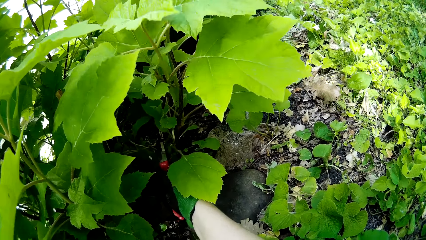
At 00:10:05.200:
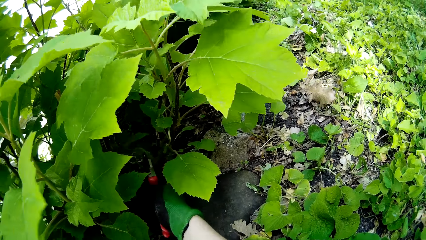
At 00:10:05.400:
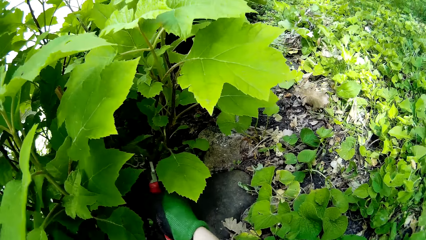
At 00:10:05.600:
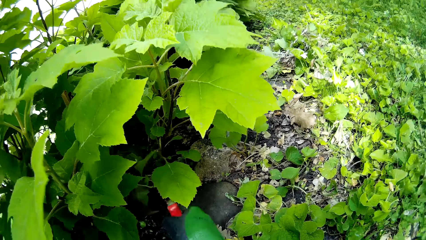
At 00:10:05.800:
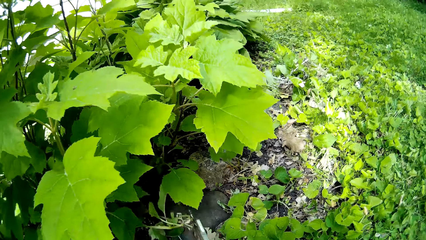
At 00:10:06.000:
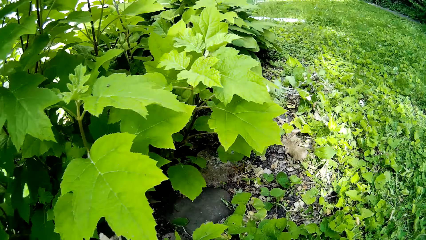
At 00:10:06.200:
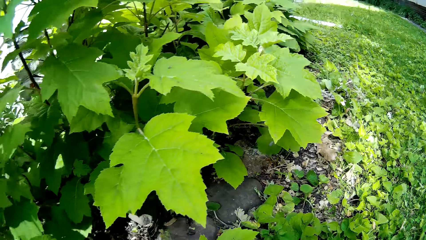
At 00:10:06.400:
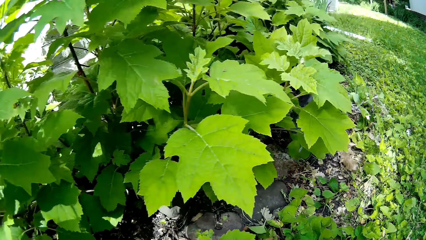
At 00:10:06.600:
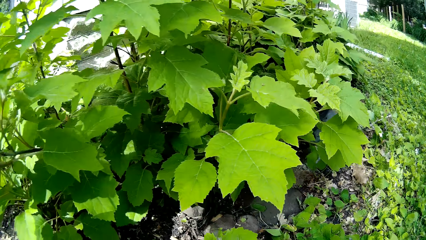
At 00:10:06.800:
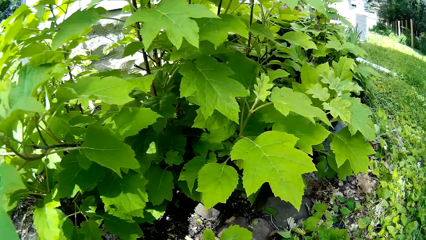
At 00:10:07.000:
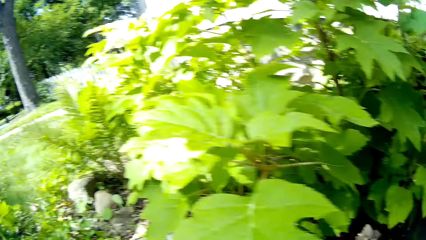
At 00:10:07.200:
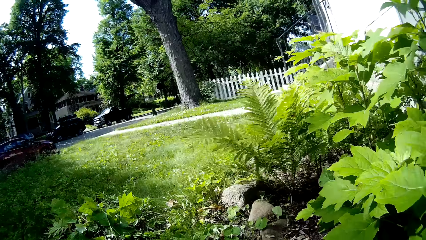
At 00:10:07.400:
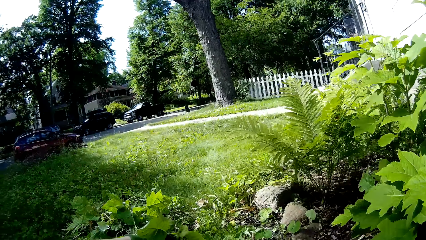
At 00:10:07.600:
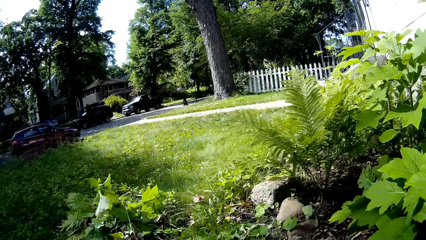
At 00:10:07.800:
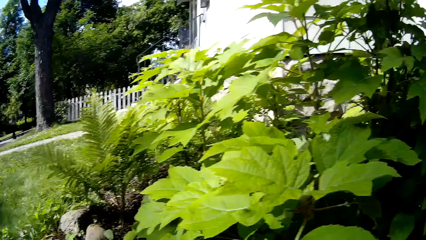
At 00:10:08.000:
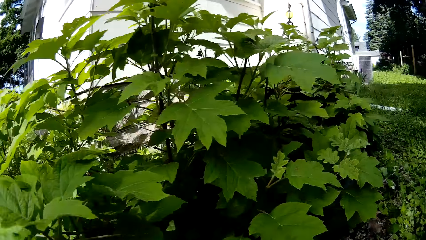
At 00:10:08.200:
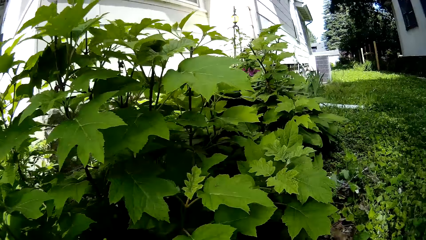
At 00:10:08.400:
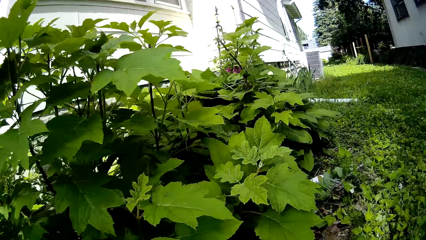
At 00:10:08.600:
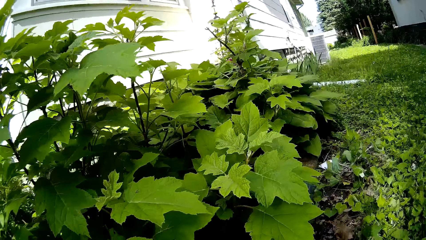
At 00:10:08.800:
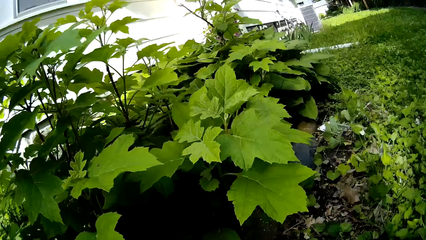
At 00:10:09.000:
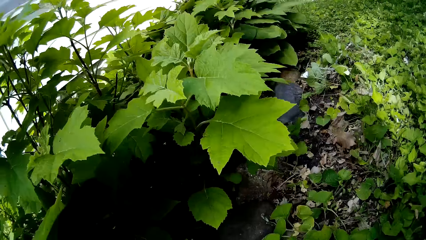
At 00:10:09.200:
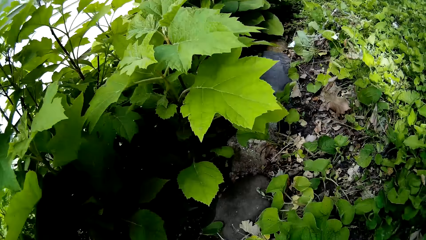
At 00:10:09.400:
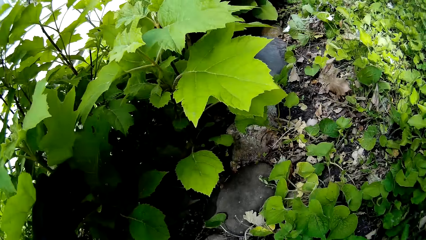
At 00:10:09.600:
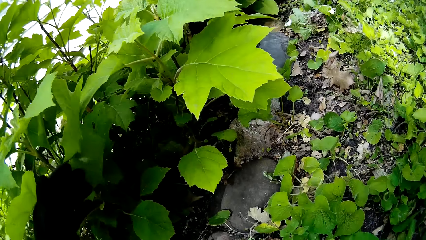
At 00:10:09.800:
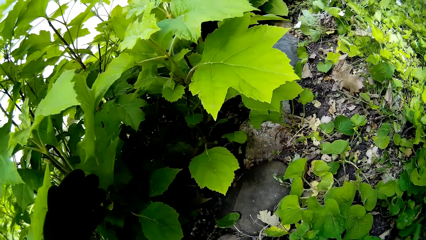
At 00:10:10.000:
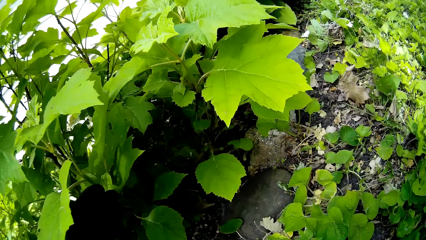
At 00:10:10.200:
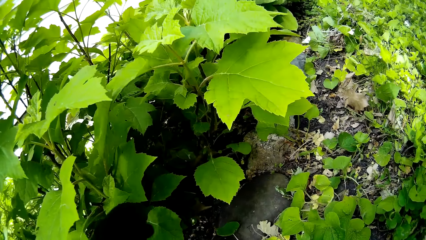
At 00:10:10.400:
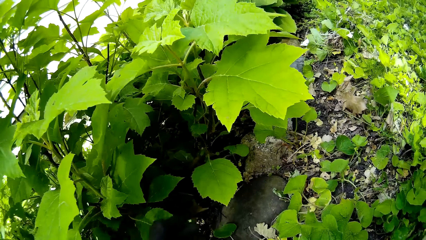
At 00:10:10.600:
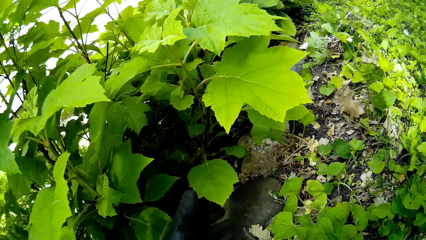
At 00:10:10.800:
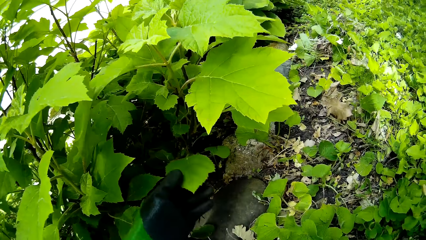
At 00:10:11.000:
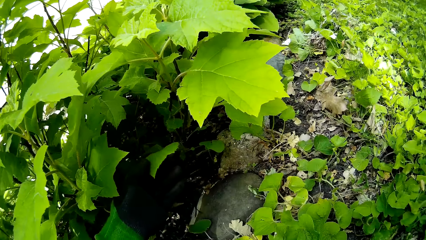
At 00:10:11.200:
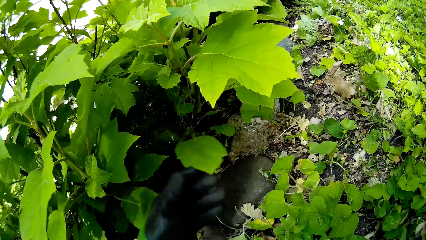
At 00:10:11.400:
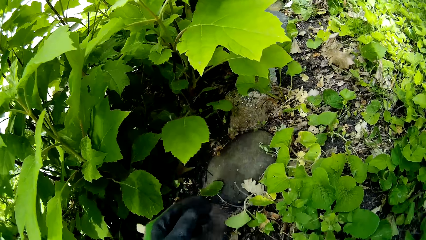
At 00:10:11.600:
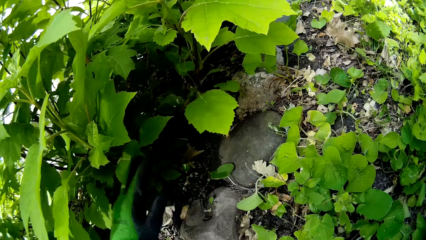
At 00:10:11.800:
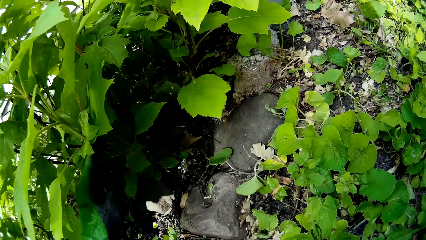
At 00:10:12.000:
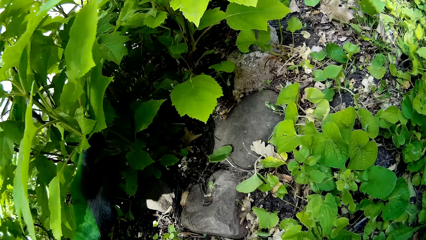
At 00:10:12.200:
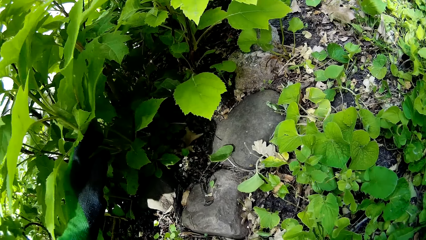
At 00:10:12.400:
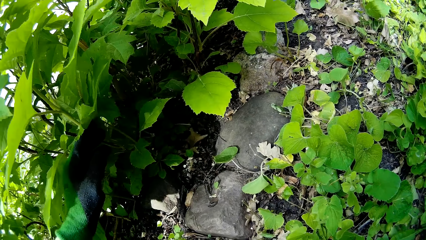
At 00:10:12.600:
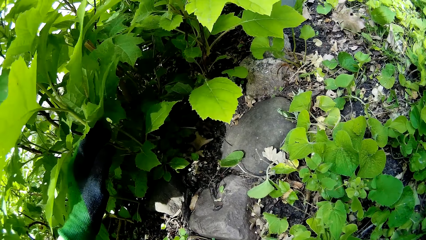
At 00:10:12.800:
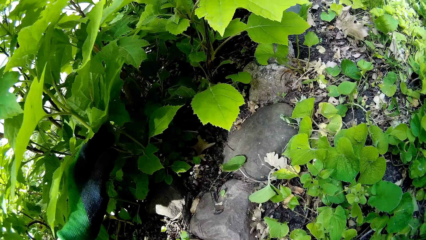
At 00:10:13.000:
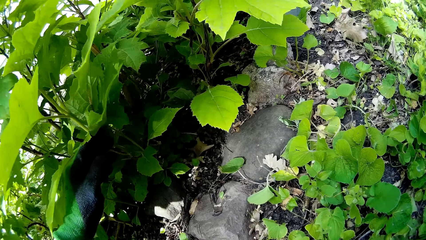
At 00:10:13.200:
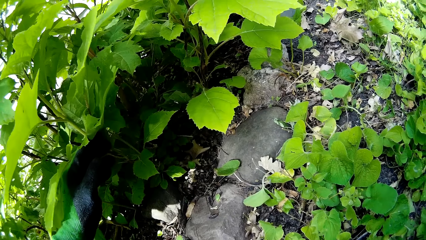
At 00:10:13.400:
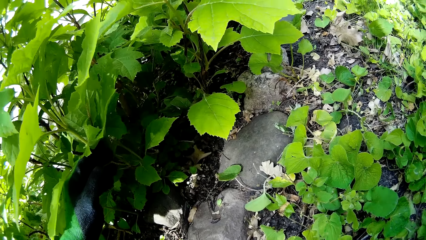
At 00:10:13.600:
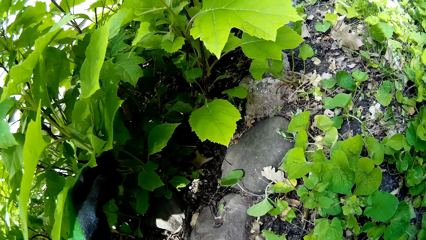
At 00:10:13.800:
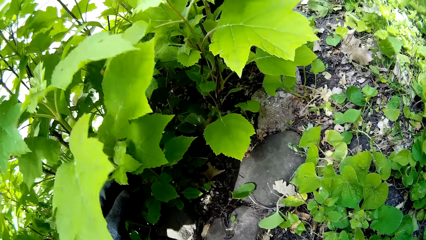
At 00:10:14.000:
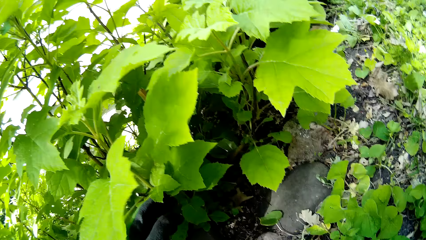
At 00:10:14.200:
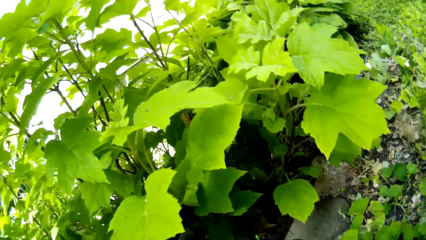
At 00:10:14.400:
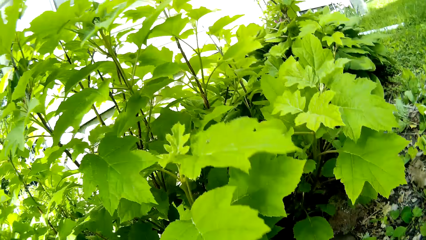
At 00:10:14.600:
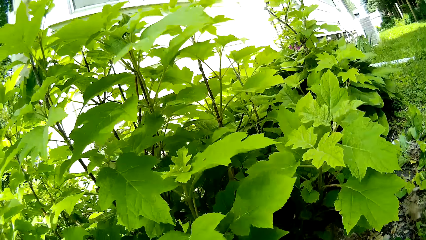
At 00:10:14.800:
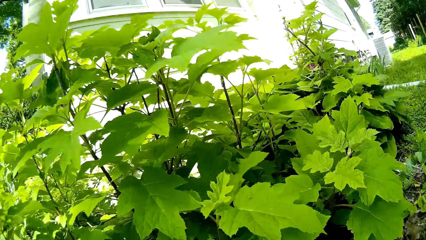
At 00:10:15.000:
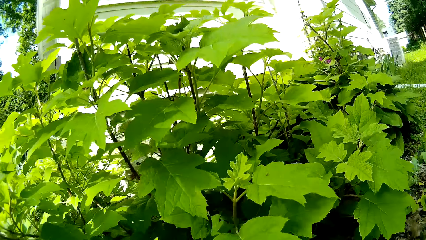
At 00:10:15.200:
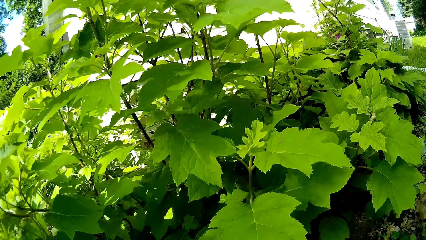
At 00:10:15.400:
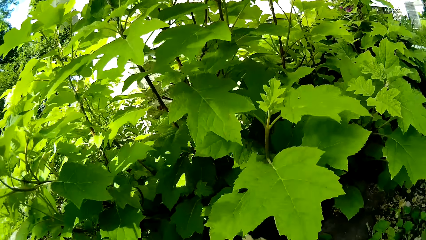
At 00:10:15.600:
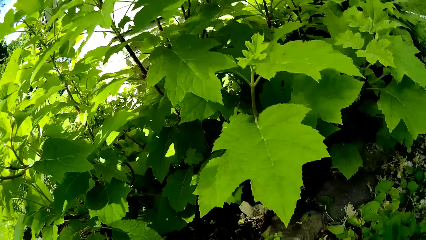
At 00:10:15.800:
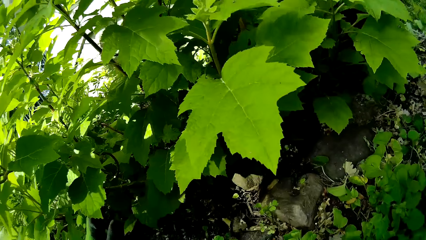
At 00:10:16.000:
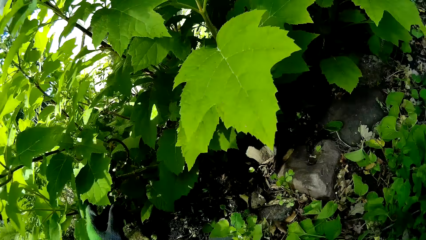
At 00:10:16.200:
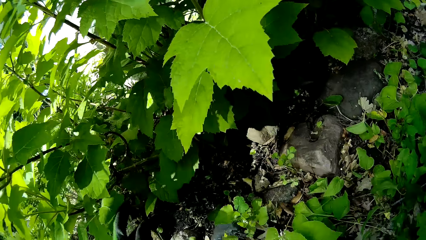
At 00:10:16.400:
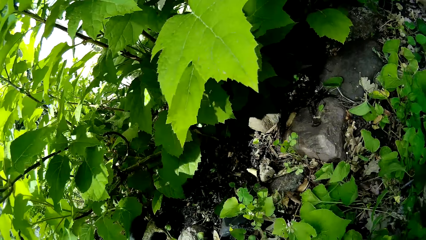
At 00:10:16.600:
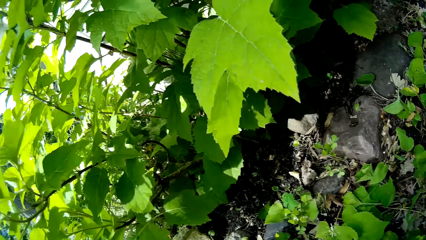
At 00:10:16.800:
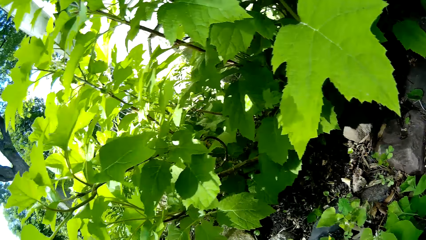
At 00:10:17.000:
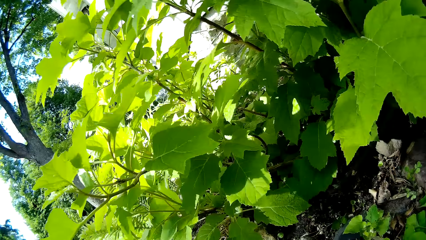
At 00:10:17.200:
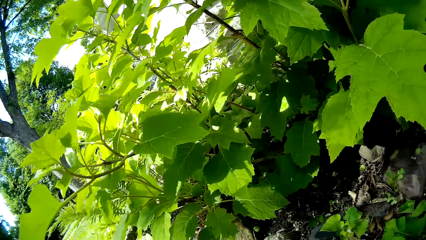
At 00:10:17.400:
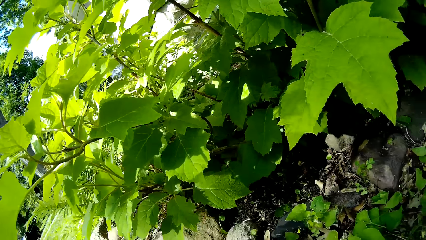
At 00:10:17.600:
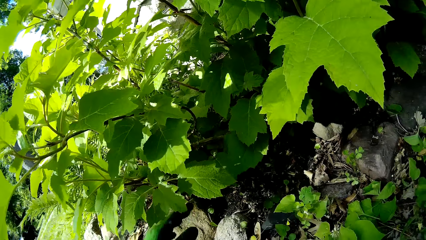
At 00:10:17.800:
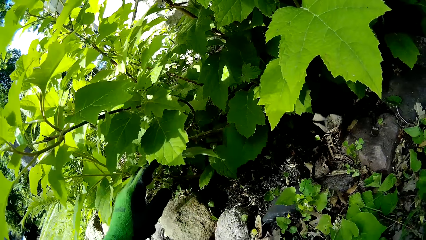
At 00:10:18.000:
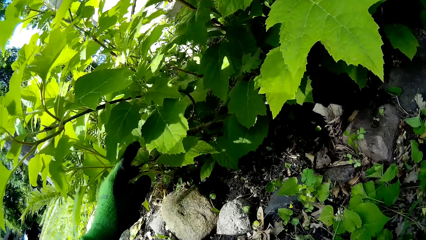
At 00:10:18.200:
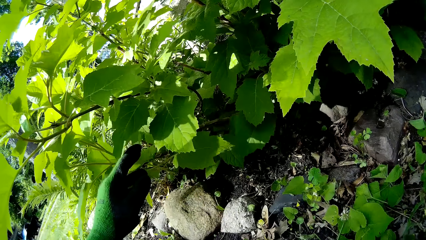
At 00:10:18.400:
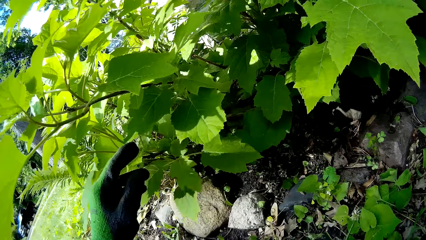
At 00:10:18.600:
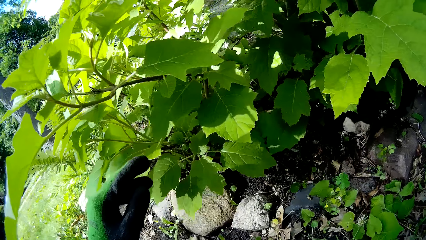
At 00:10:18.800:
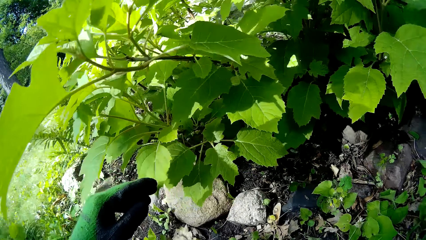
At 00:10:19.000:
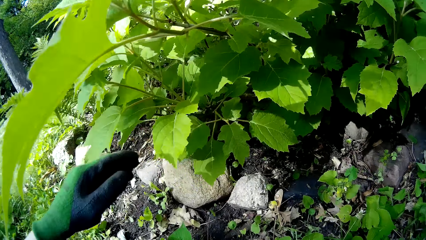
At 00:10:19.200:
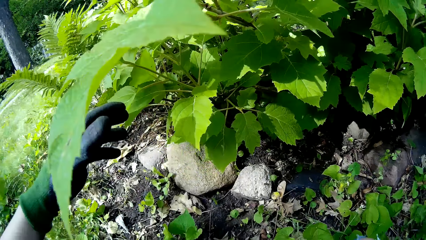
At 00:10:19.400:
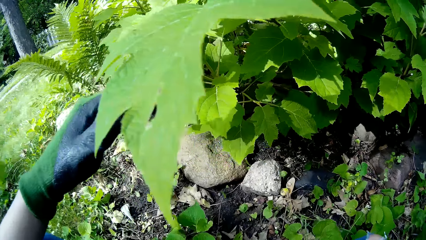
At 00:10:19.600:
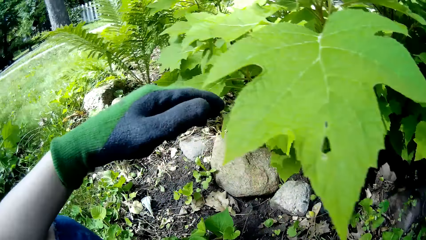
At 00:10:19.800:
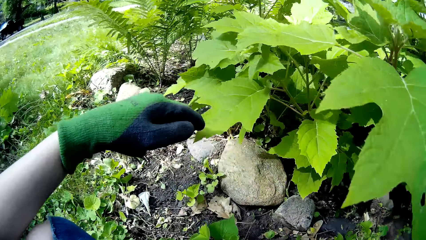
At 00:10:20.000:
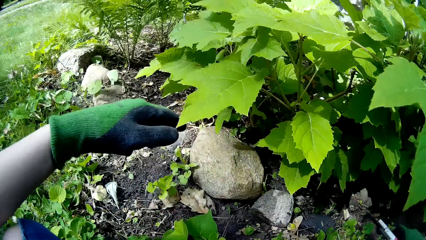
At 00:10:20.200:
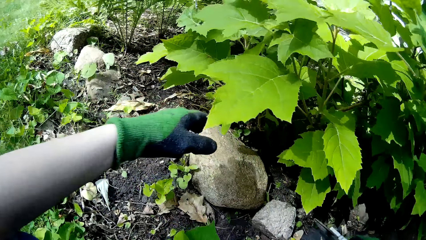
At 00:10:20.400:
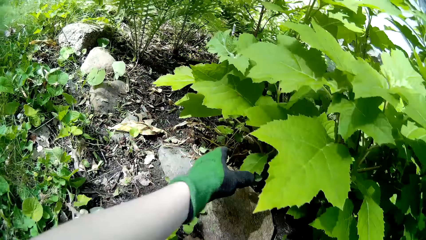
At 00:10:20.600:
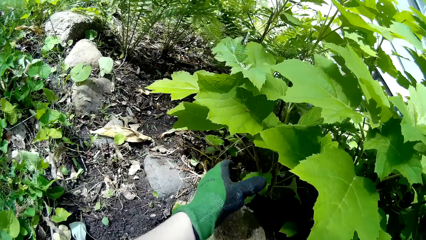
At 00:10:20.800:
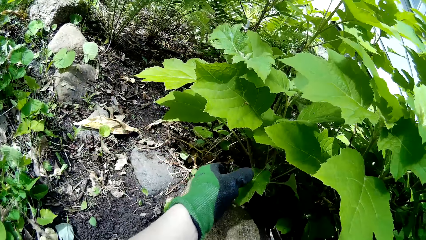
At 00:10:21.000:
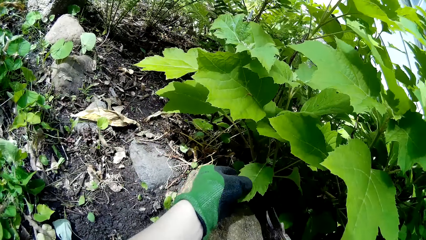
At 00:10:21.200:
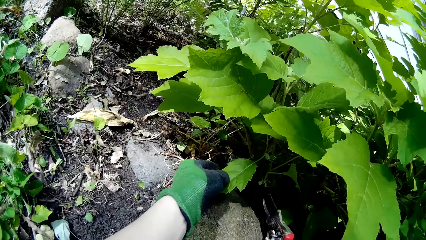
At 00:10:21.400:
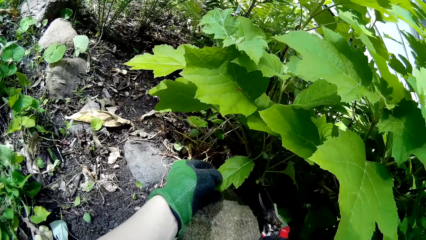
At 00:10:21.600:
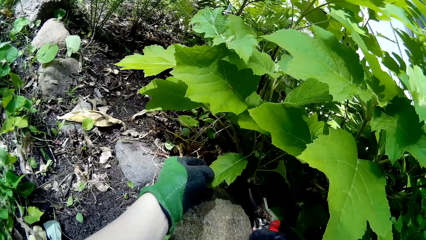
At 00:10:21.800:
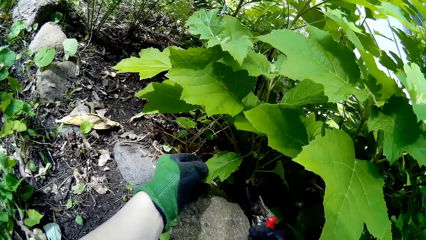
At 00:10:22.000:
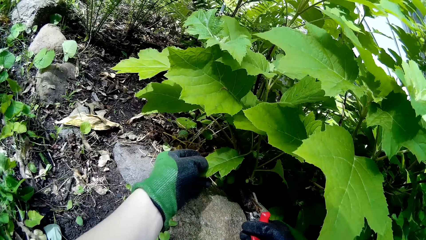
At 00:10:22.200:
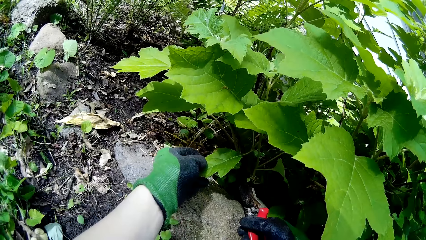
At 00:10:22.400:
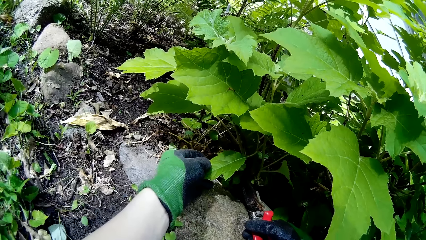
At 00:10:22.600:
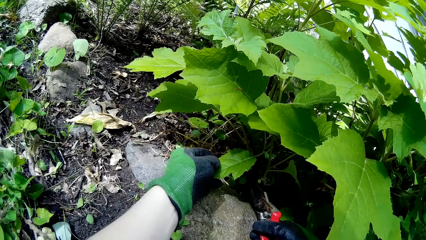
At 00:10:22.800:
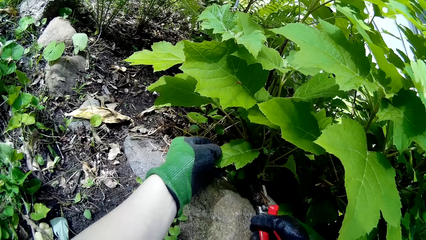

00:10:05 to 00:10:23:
The camera wearer throws the plant. They look at the plants.
